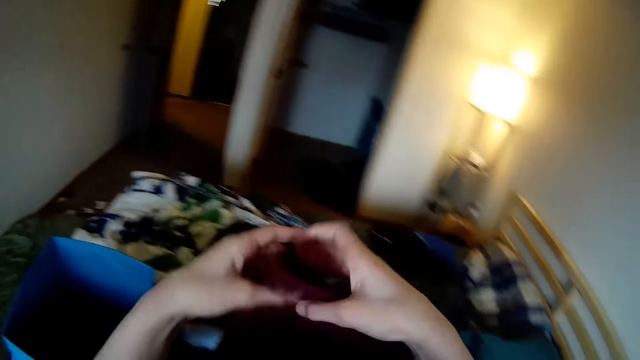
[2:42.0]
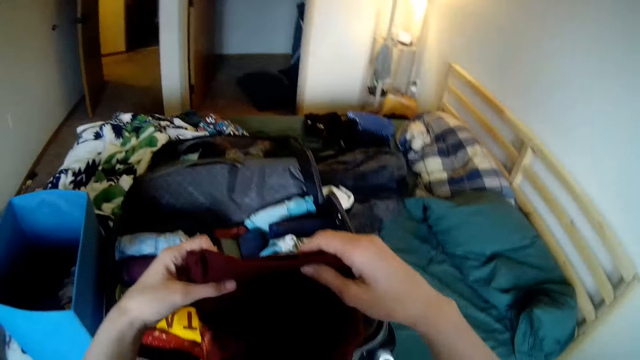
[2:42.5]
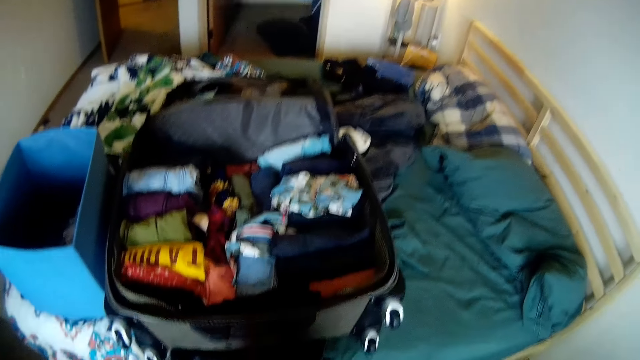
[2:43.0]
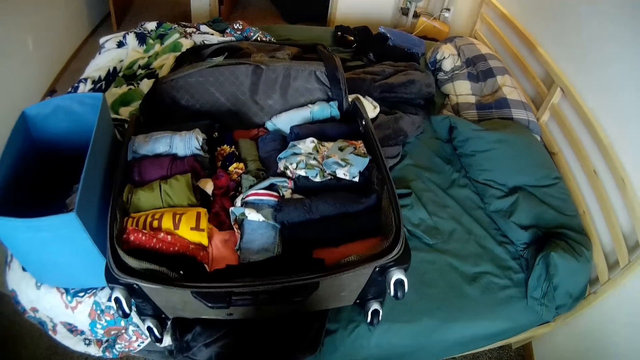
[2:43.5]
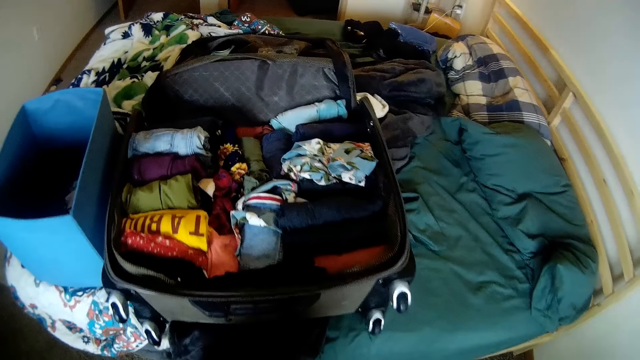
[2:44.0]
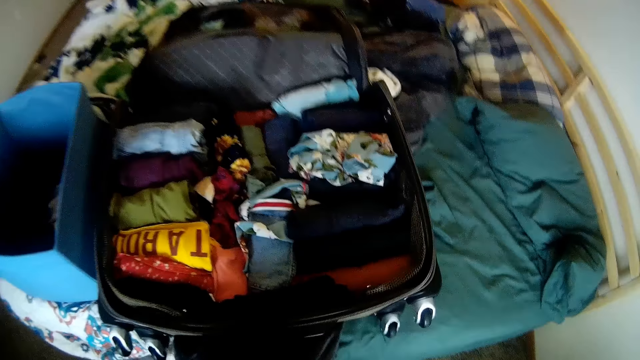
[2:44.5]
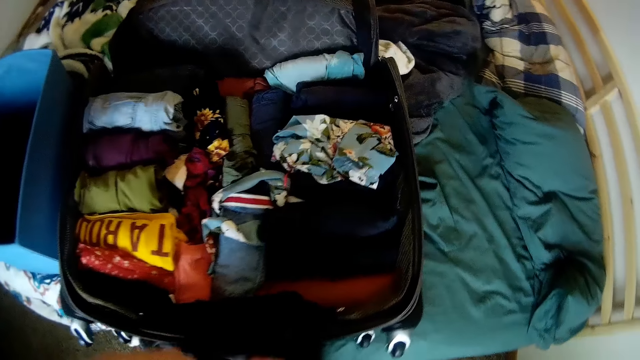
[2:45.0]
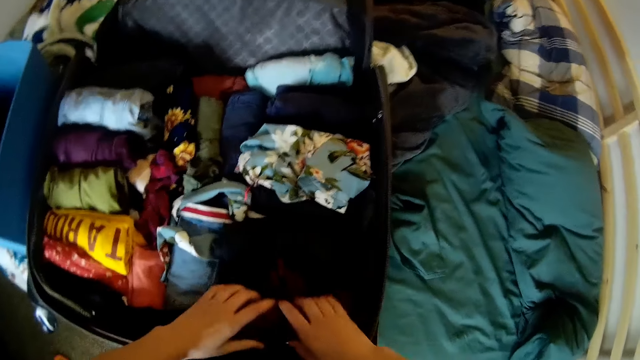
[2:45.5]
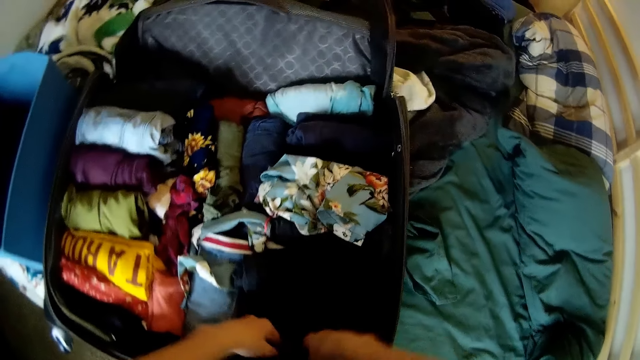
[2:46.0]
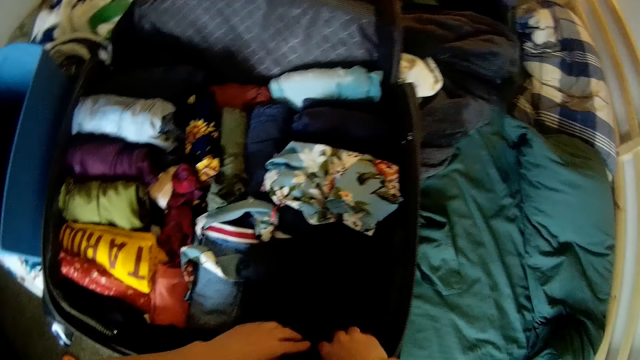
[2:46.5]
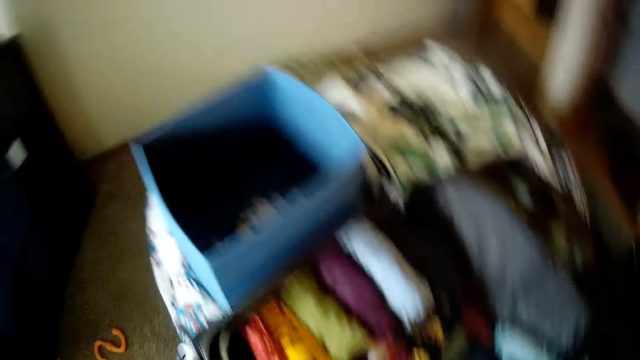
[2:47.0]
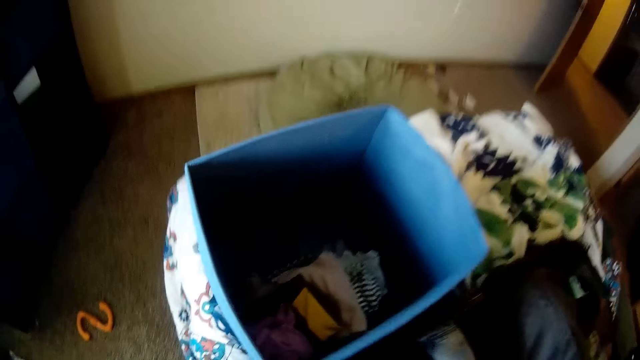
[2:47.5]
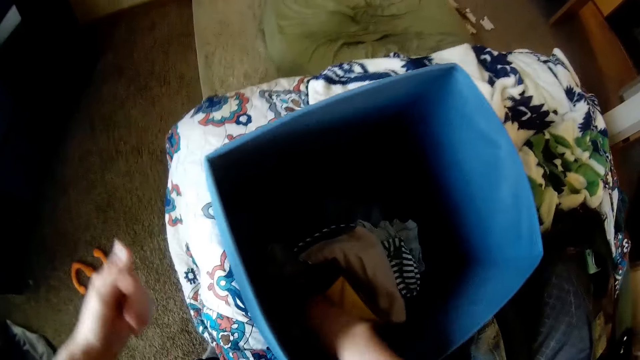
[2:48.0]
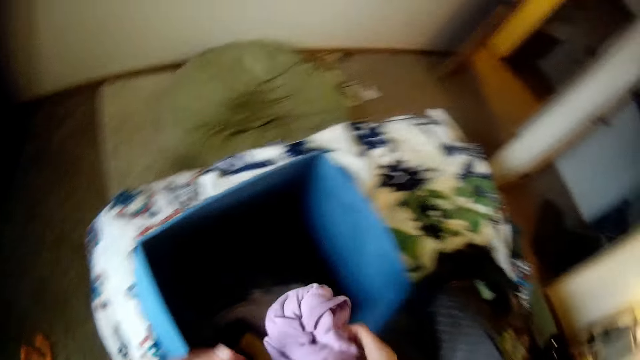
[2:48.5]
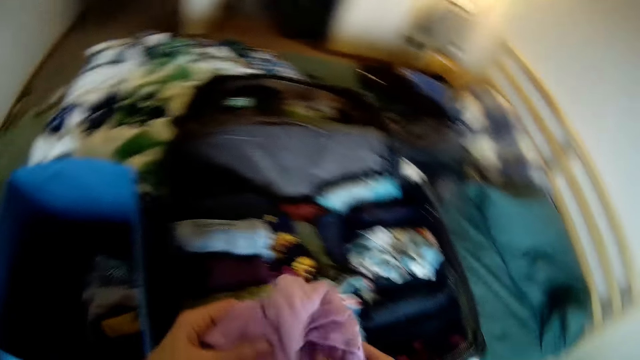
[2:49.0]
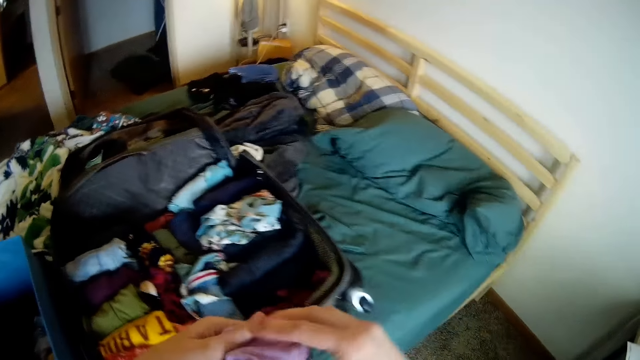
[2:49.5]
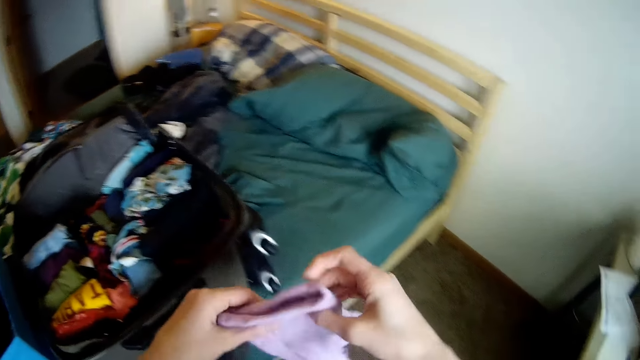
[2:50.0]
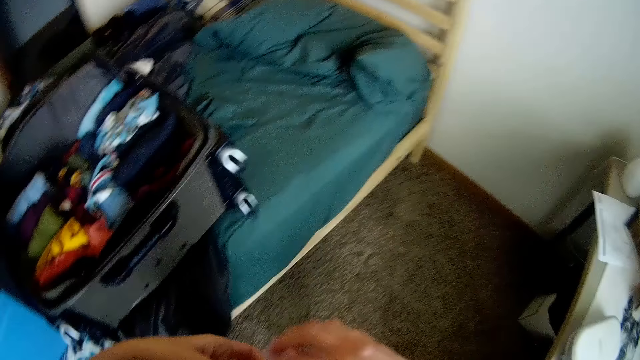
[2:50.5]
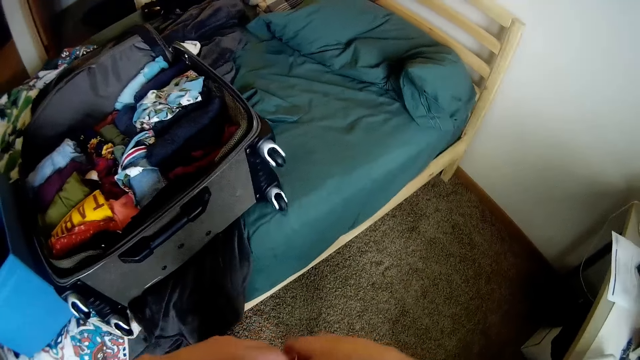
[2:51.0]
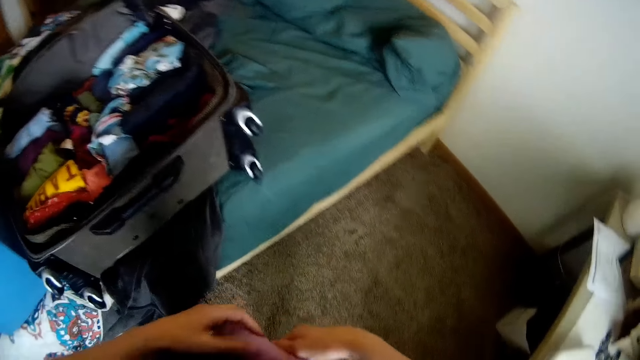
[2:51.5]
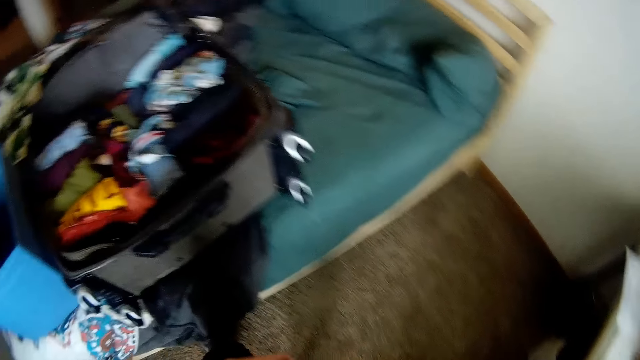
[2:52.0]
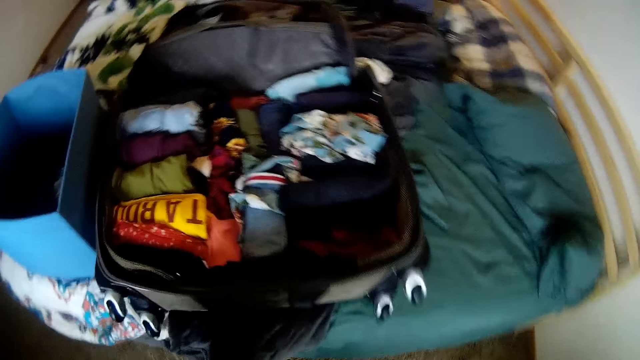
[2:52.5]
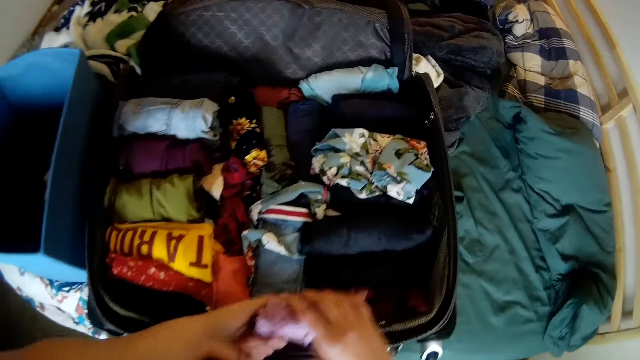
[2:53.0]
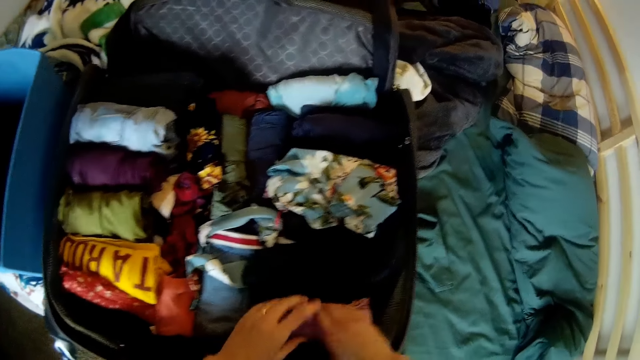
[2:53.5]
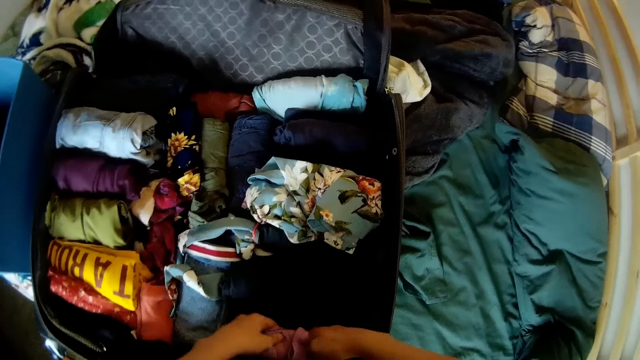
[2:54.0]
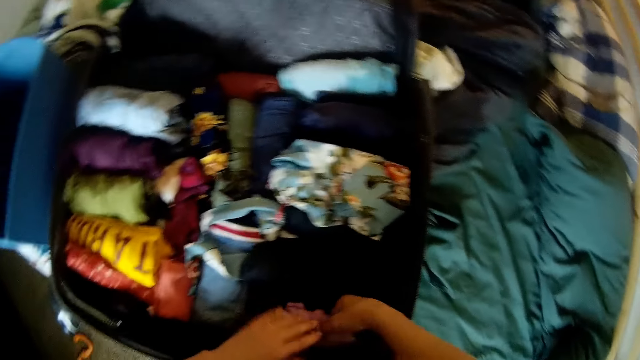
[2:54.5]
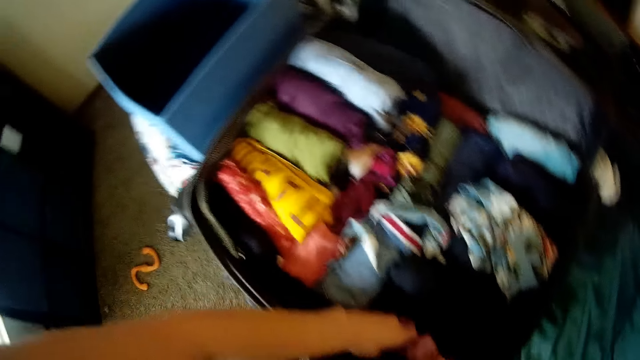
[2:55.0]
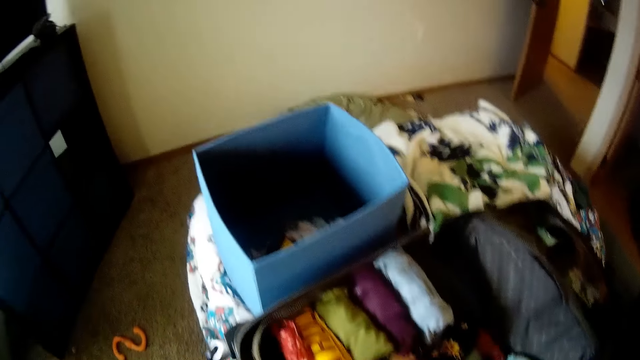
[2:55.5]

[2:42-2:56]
The camera wearer straightens the piece of clothing with both hands. She rolls the cloth. She folds the piece of clothing on her lap. She drops the piece of clothing into the luggage with both hands. She picks up a piece of clothing or cloth from the laundry container with her right hand. She straightens the piece of clothing with both hands. She rolls the cloth. She folds the piece of clothing on her lap. She drops the piece of clothing into the luggage with both hands.

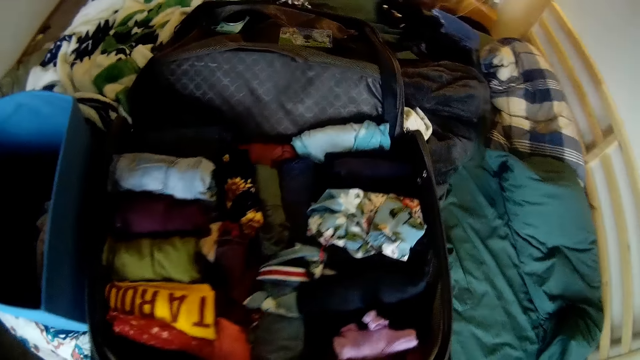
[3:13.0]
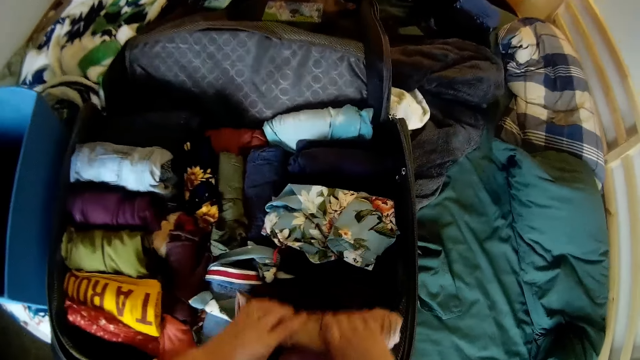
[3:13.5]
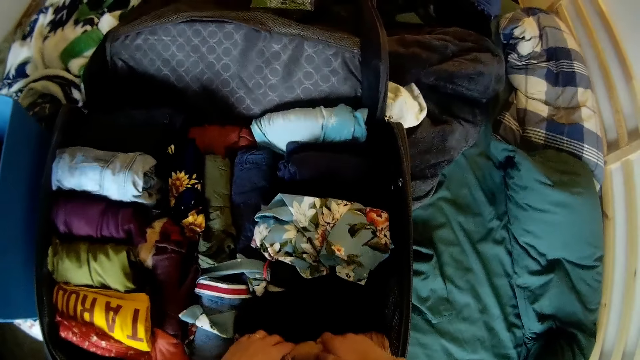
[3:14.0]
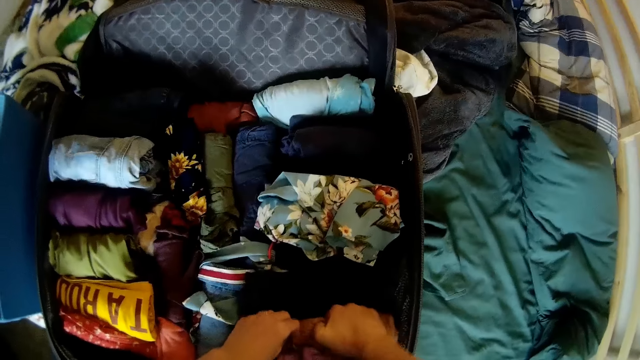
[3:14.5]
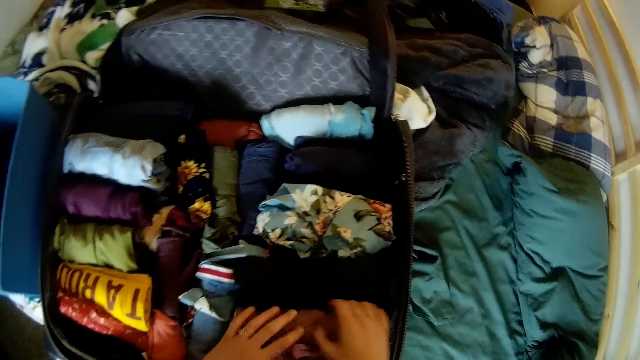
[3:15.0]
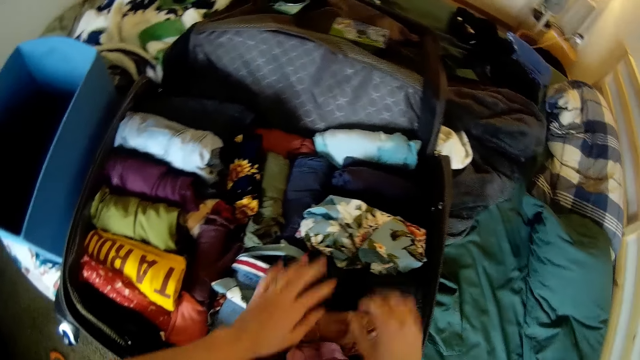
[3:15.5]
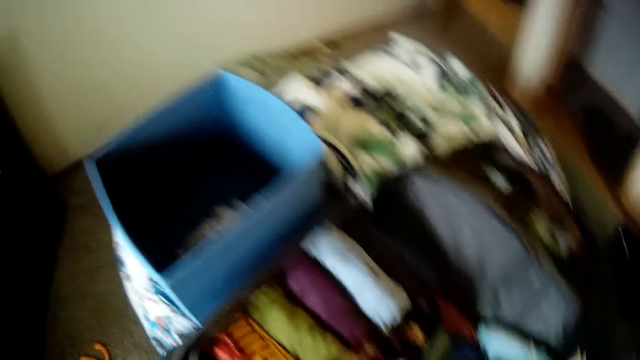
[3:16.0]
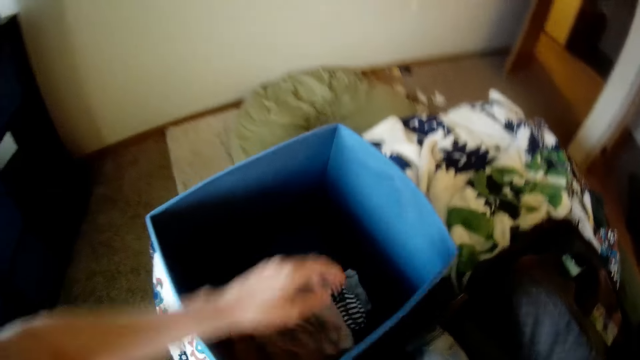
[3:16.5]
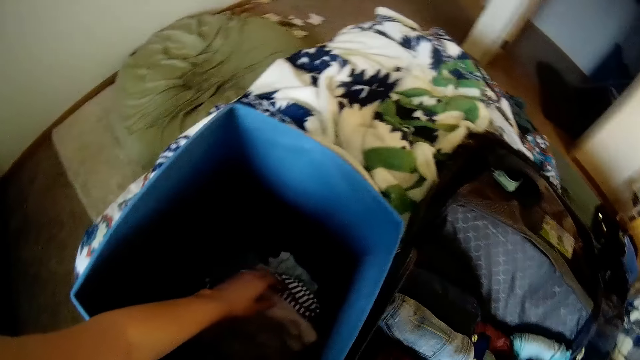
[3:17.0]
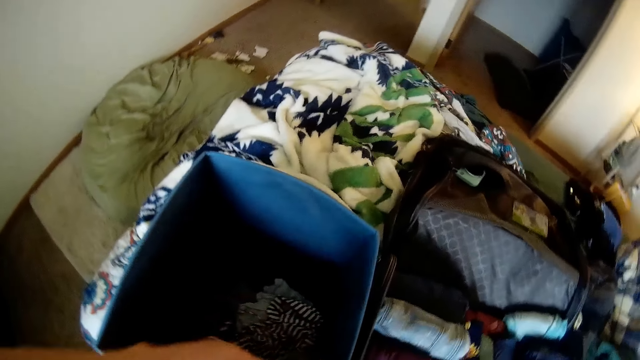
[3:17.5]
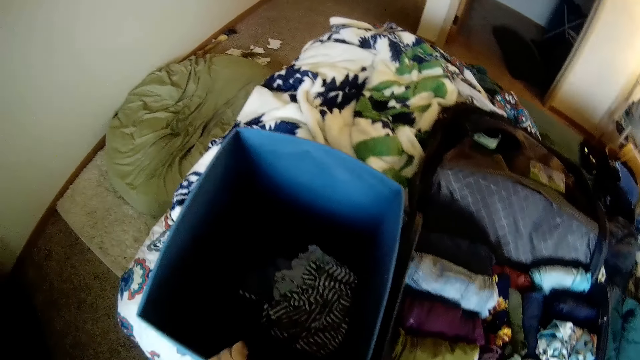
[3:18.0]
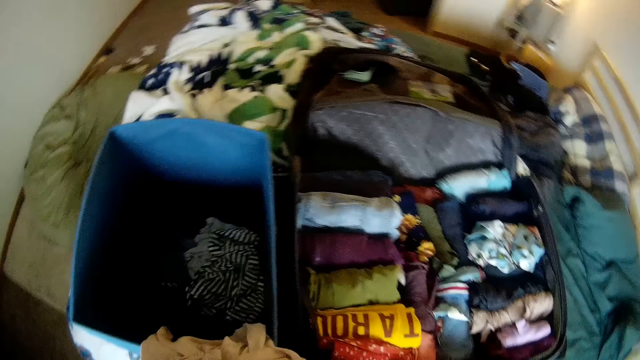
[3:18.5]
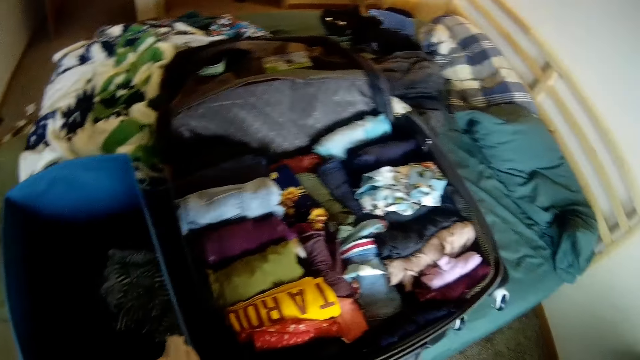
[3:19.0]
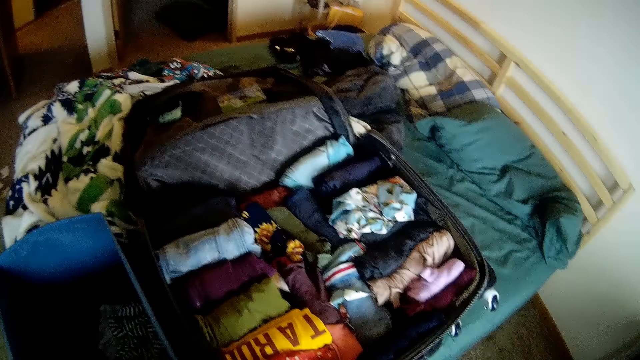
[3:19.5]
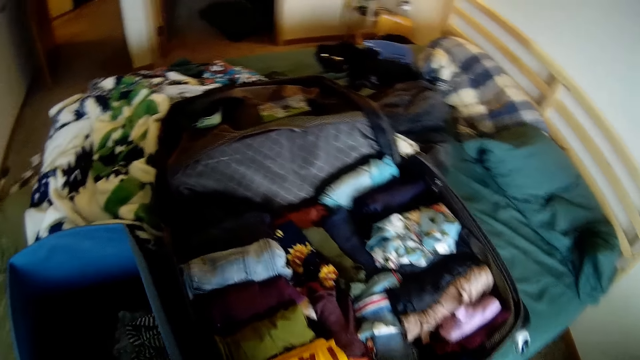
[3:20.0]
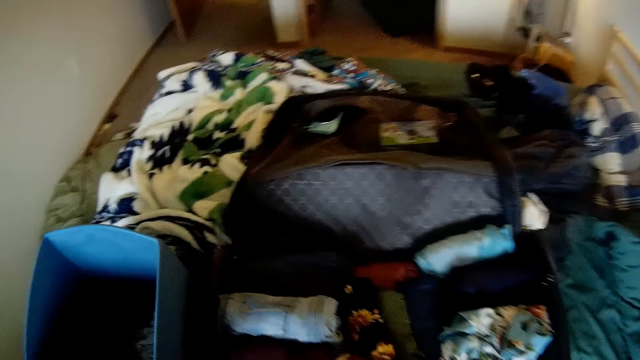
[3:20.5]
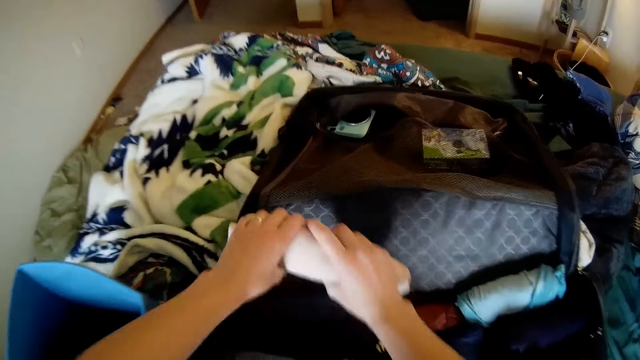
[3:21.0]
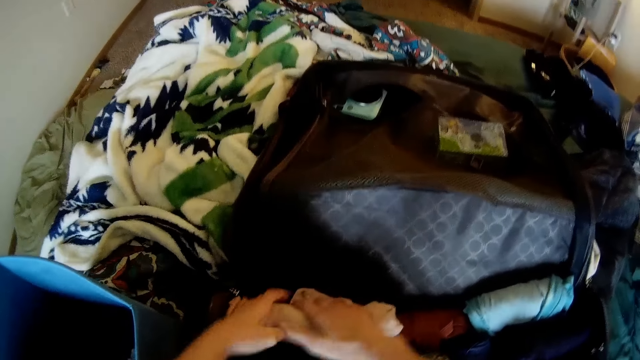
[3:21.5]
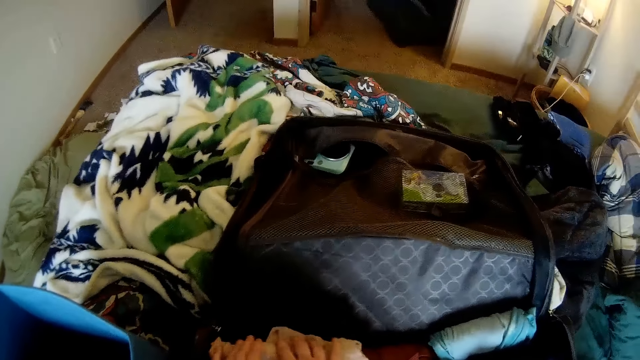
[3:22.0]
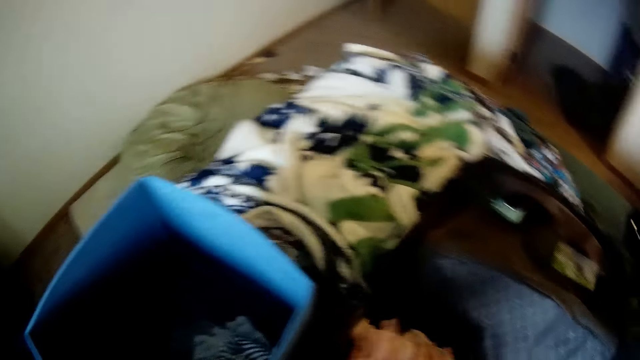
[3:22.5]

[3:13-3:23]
The camera wearer drops the piece of clothing into the luggage with both hands. She picks up a piece of clothing or cloth from the laundry container with her left hand. She folds the piece of clothing with both hands. She rolls the cloth. She drops the piece of clothing into the luggage with both hands.
